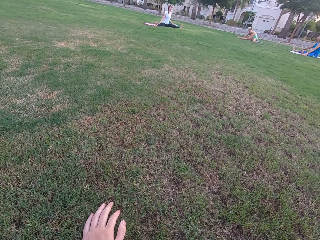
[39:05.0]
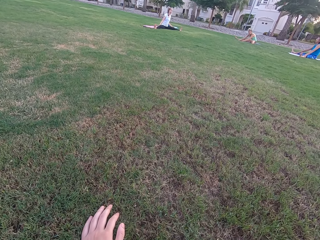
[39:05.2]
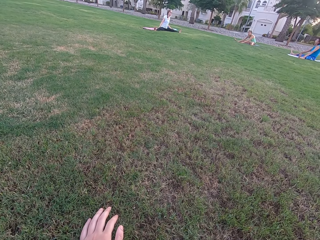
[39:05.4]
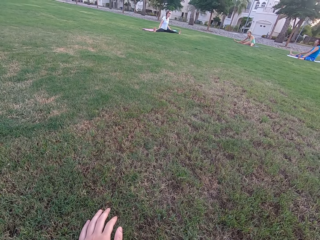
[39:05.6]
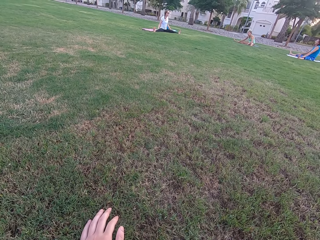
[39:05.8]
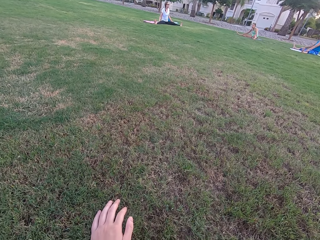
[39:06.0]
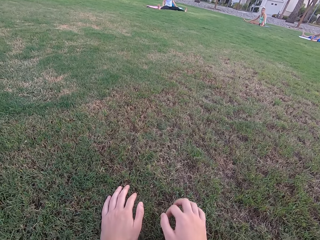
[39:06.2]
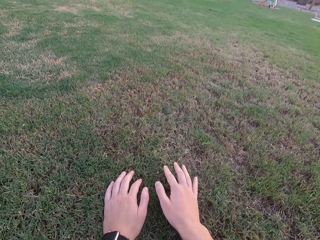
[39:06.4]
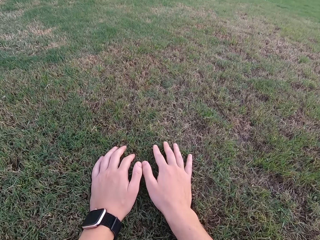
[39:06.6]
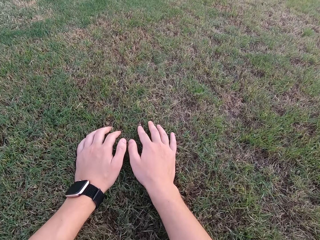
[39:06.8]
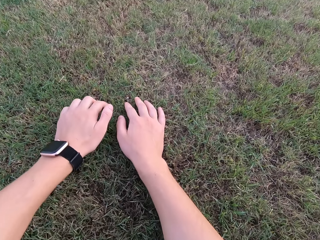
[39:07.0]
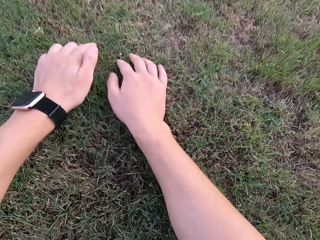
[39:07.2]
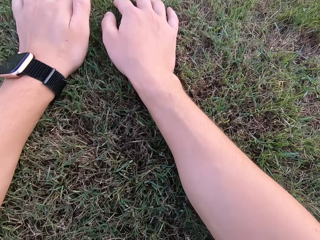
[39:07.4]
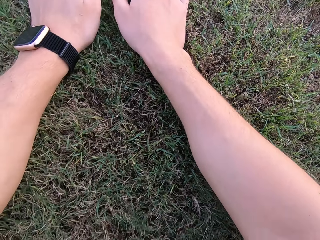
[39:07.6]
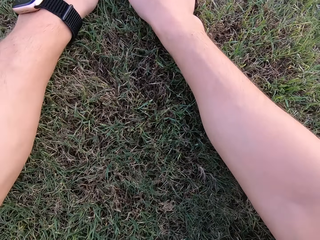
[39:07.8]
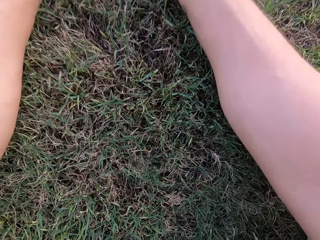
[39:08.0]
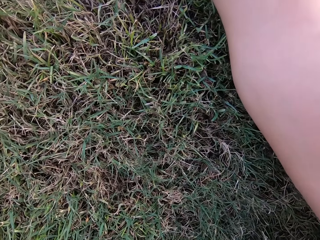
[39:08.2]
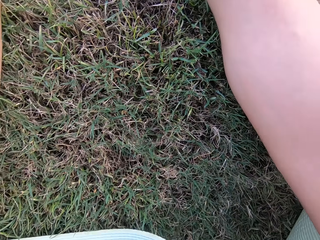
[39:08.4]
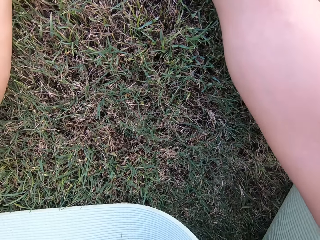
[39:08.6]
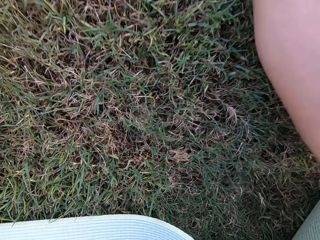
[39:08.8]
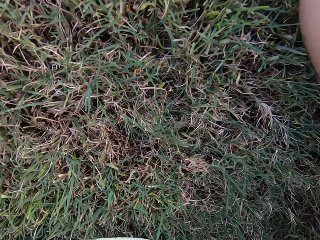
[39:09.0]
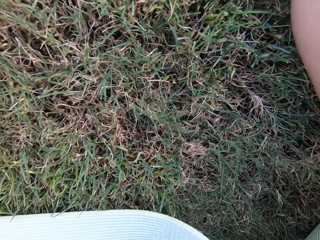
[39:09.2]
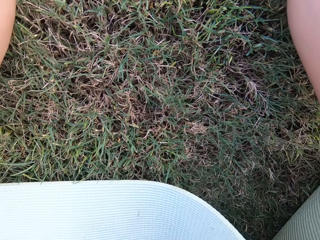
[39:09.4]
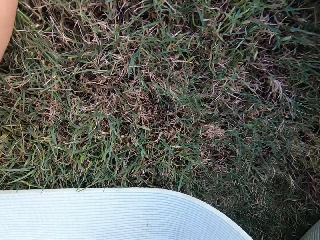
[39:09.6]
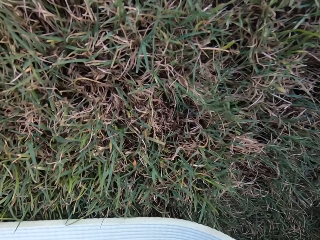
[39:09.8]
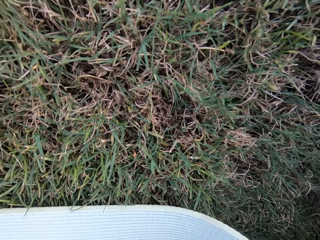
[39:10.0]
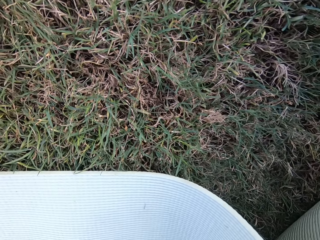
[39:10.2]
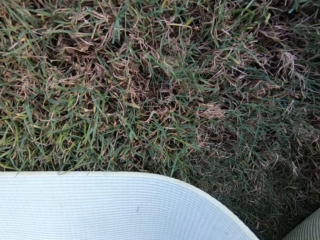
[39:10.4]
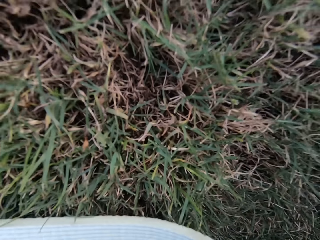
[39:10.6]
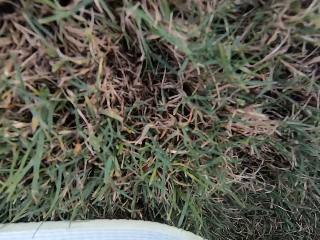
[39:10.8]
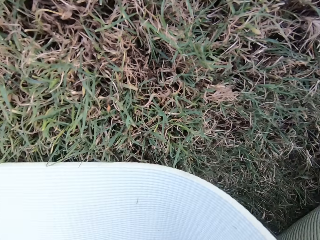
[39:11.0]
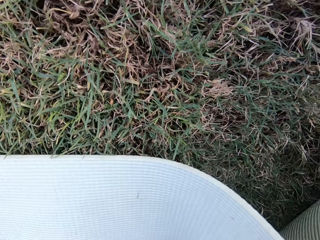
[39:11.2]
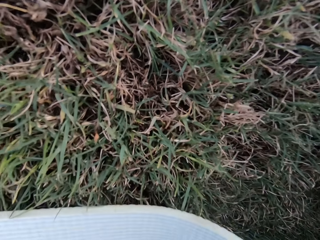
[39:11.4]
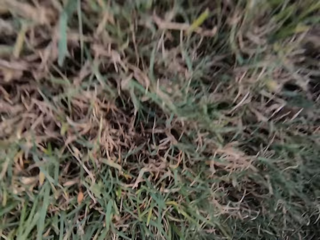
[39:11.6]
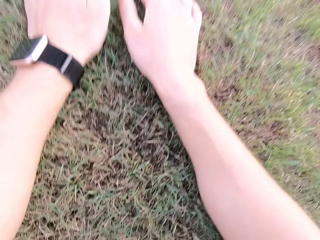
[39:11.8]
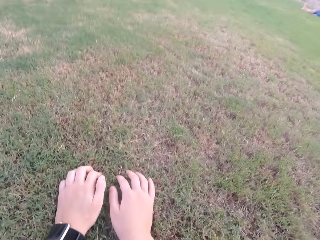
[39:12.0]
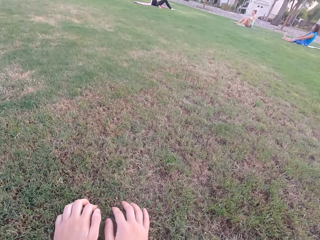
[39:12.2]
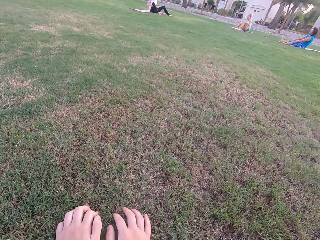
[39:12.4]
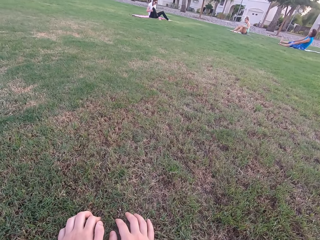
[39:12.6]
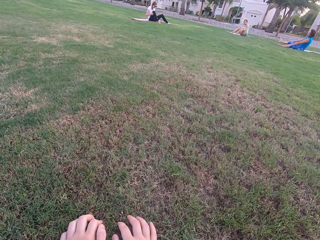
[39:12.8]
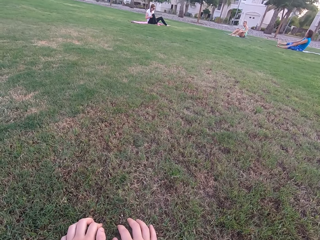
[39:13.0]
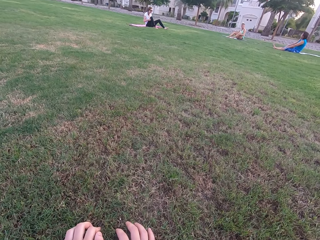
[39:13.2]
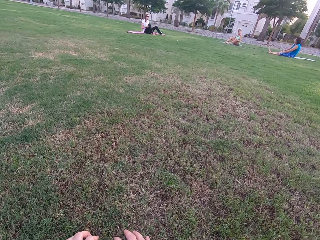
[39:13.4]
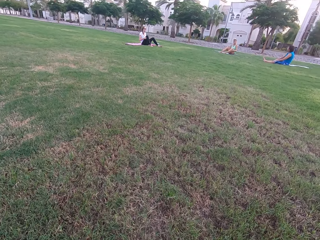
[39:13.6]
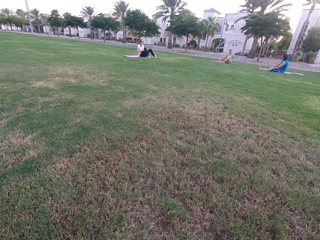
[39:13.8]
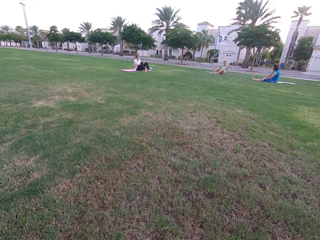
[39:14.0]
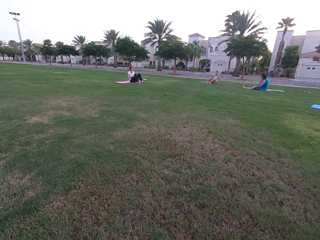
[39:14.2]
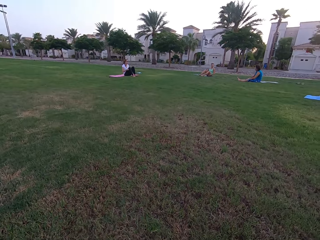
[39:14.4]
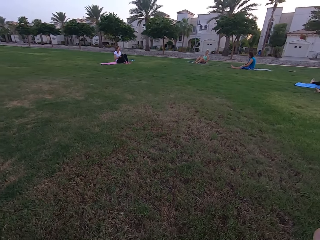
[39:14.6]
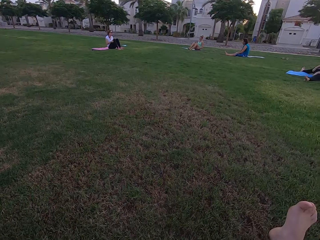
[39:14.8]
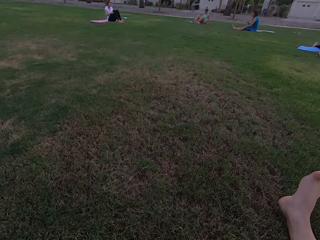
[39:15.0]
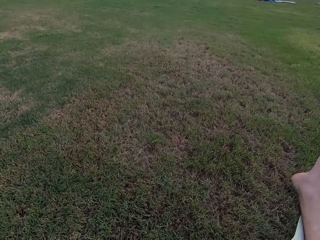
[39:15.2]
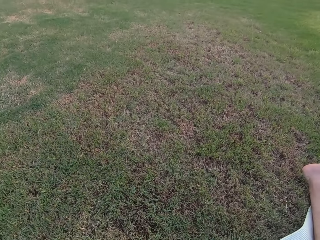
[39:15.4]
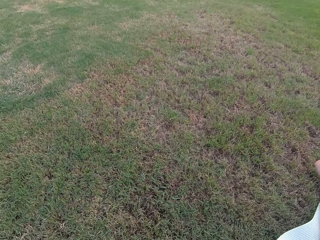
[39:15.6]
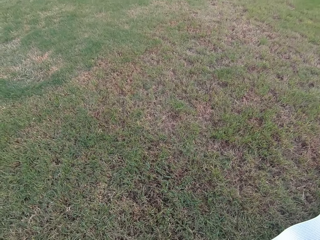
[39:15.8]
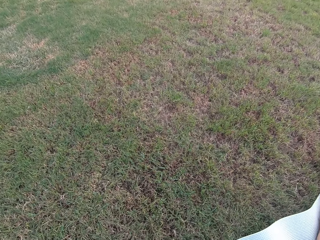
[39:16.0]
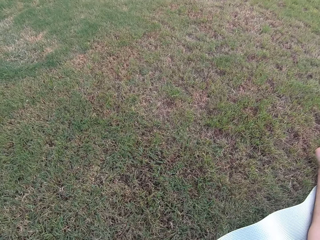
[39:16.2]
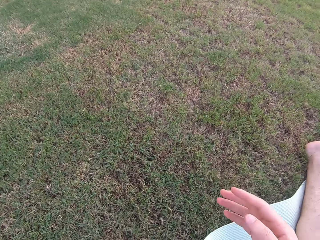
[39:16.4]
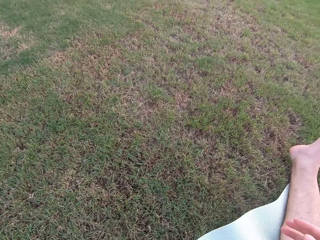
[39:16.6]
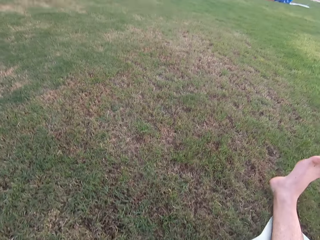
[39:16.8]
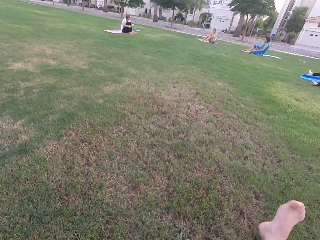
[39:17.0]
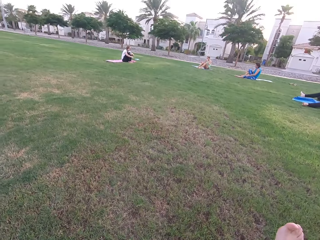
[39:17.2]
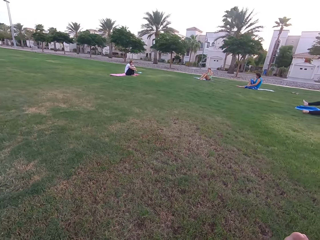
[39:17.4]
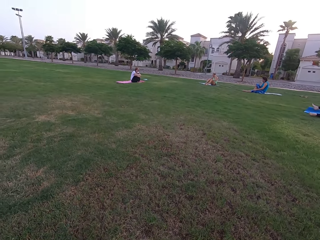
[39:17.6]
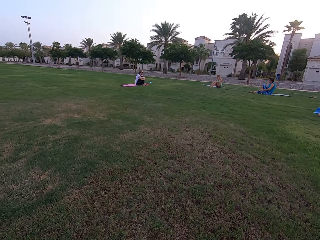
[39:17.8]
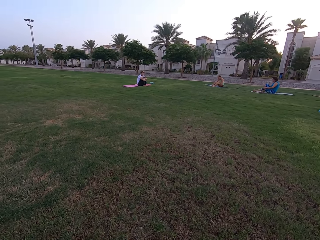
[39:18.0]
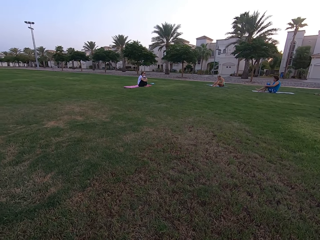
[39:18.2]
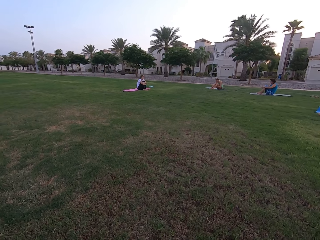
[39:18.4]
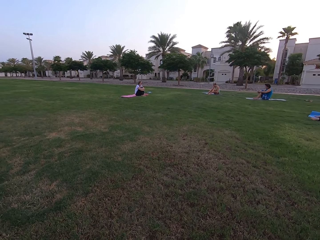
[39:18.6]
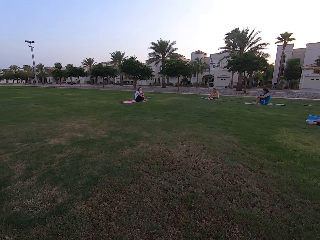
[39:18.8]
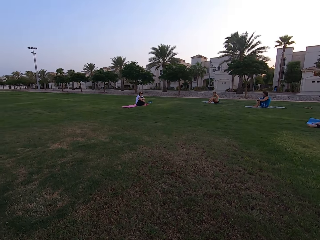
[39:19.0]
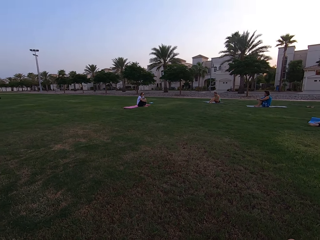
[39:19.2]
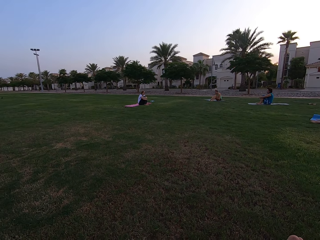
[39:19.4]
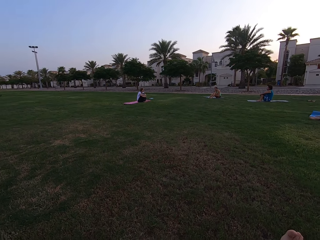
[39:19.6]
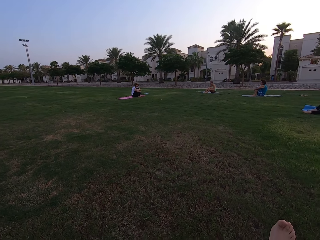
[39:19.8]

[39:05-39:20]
The women sit on the ground. The camera wearer lays on the ground. The women sit on the ground. The camera wearer sits on the ground. The women sit on the ground.

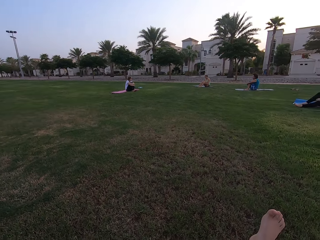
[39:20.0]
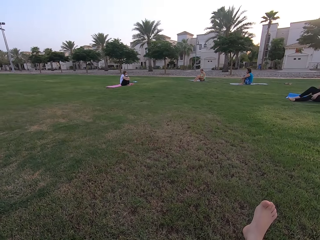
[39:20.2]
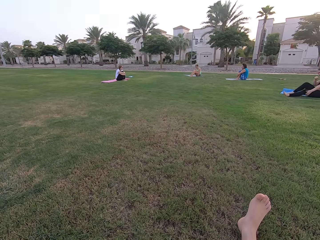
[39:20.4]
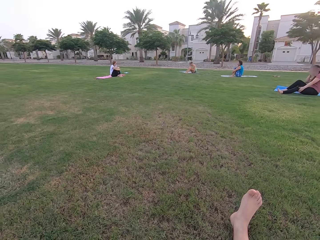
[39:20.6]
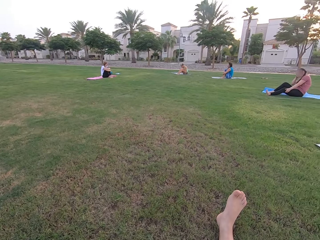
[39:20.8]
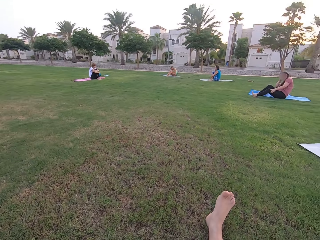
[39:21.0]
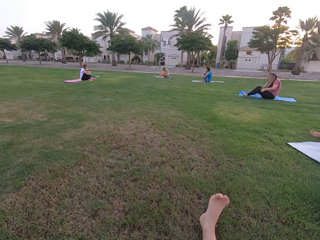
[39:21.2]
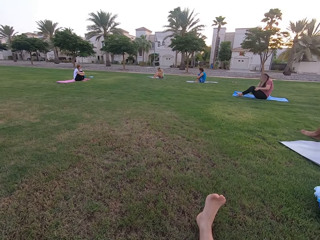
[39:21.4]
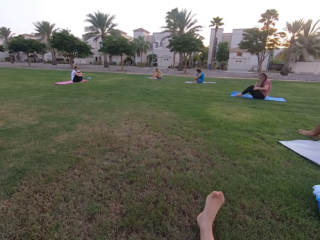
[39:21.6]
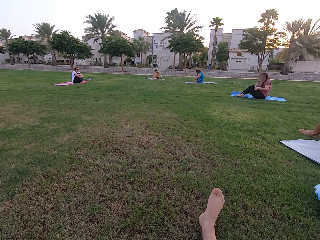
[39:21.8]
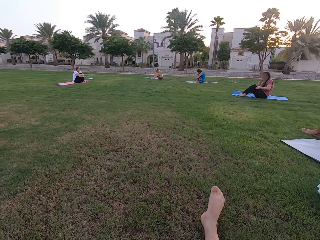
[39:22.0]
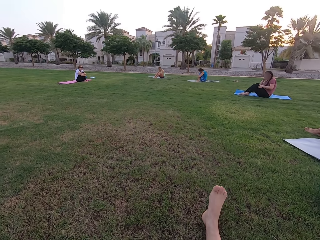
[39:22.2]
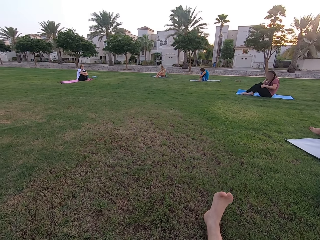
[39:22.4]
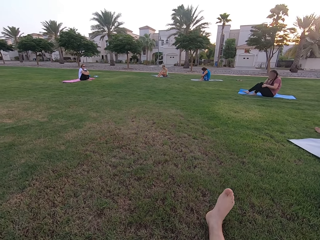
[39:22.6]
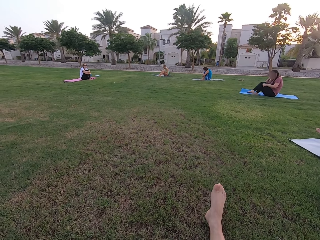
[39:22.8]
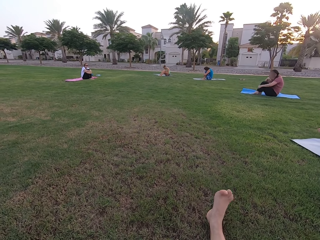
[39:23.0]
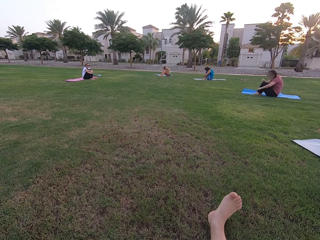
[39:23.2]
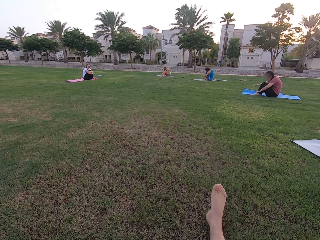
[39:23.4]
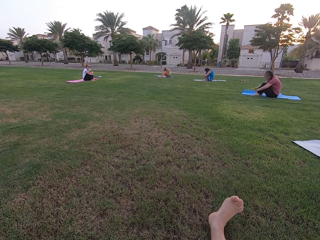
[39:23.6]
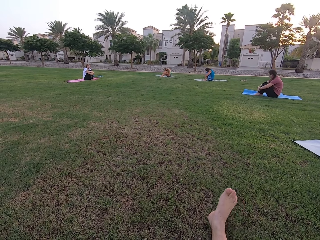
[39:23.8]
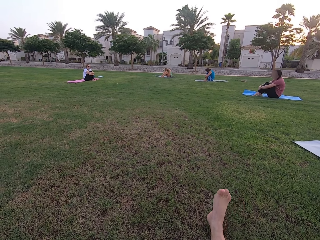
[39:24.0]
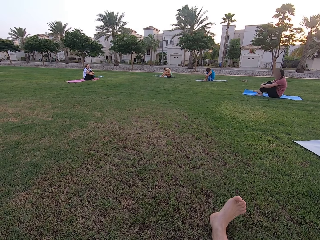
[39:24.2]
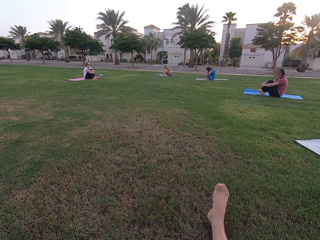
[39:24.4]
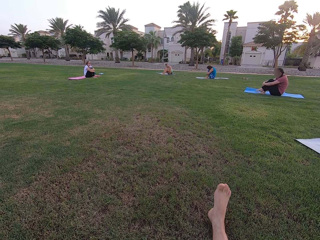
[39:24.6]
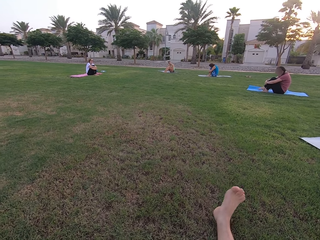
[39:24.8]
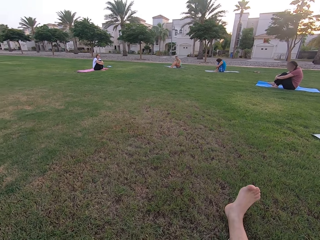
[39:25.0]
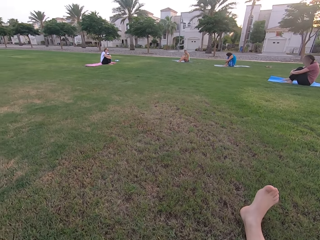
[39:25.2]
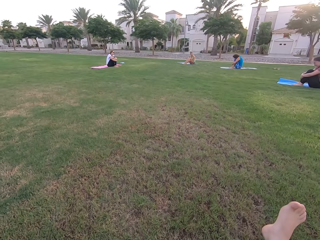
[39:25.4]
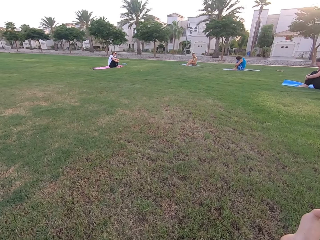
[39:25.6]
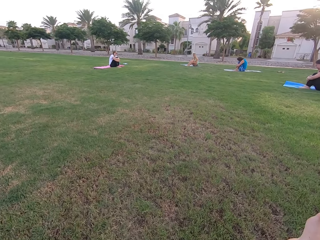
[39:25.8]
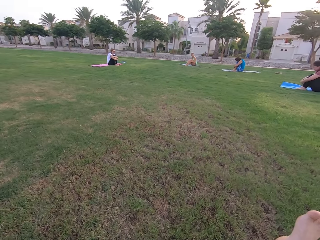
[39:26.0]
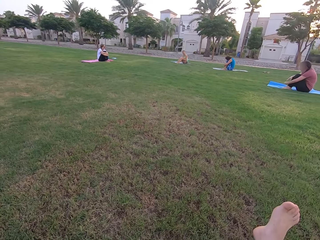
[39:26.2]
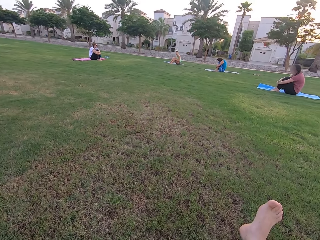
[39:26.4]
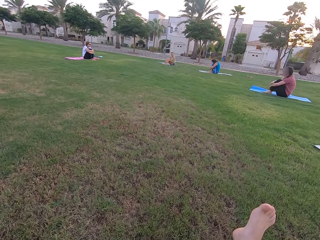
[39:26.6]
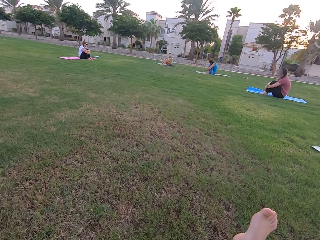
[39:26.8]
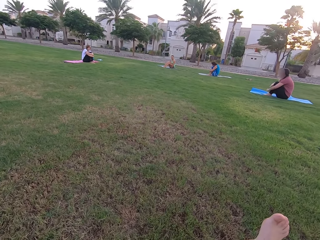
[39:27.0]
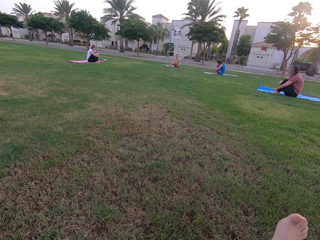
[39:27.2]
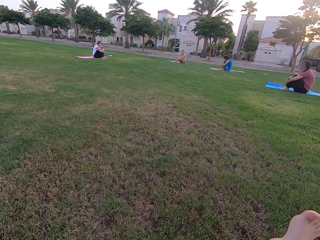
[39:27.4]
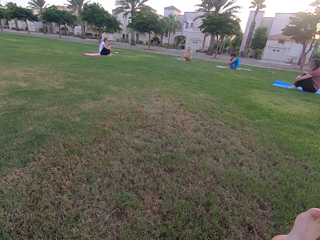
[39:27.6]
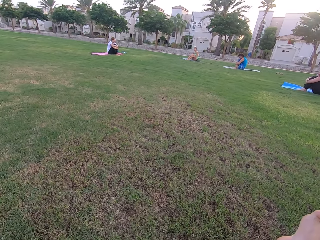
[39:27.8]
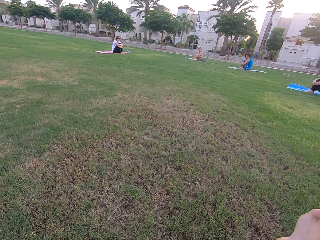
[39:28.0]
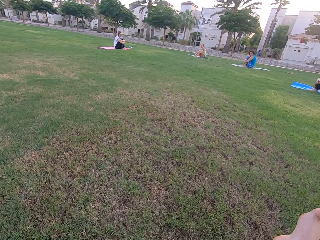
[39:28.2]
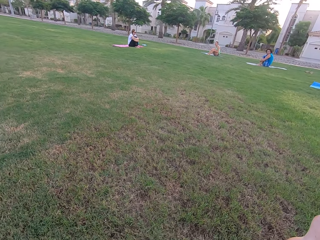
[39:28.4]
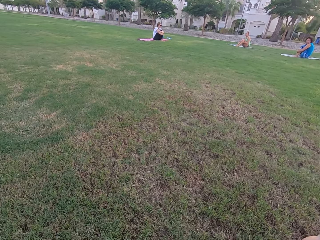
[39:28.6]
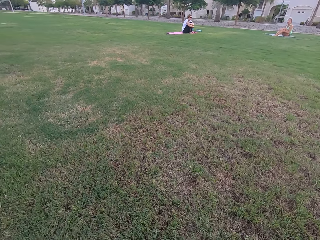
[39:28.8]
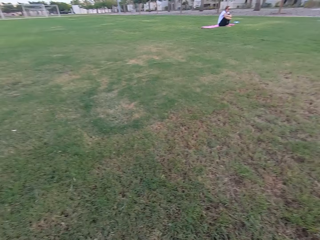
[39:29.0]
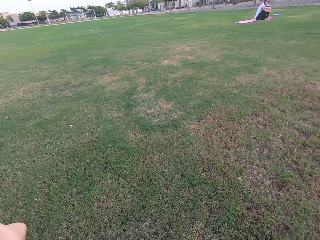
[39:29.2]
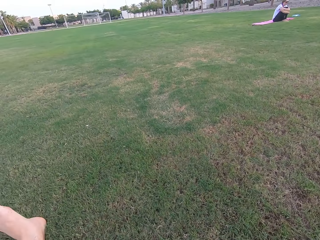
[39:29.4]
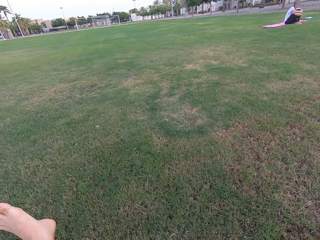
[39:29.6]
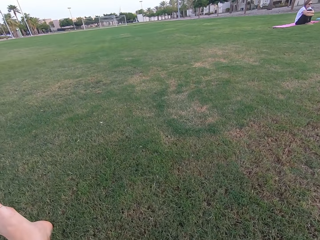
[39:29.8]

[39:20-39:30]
The camera wearer moves his foot.
